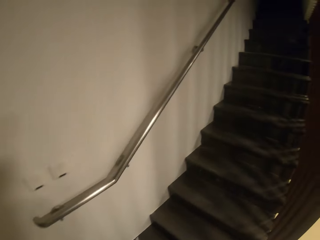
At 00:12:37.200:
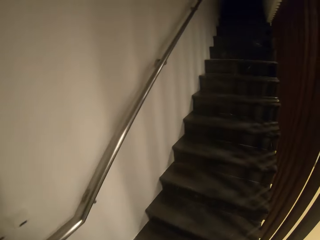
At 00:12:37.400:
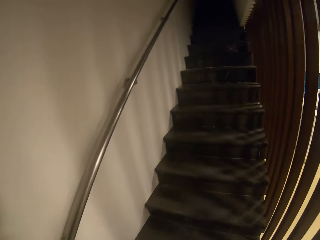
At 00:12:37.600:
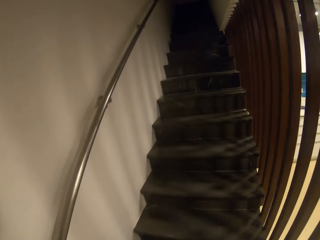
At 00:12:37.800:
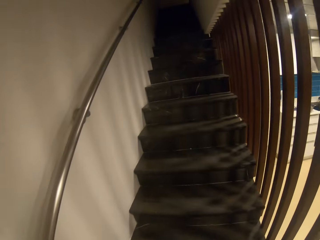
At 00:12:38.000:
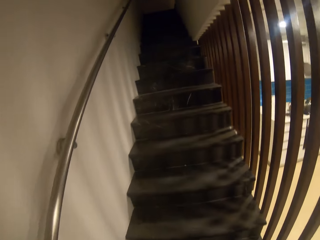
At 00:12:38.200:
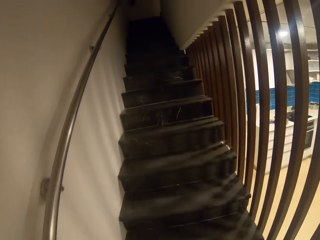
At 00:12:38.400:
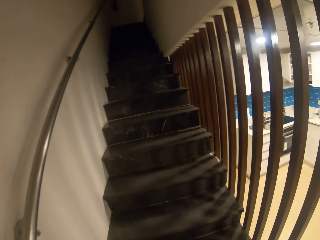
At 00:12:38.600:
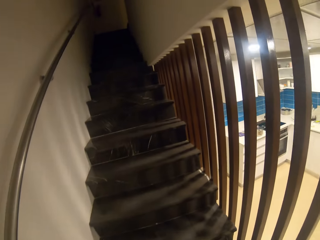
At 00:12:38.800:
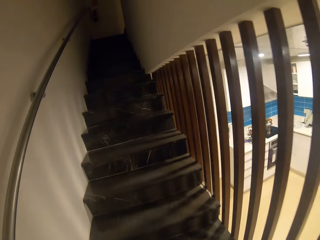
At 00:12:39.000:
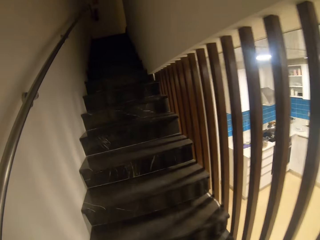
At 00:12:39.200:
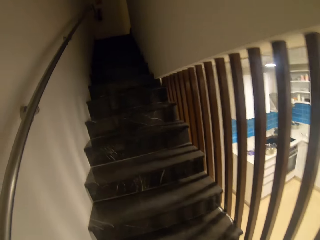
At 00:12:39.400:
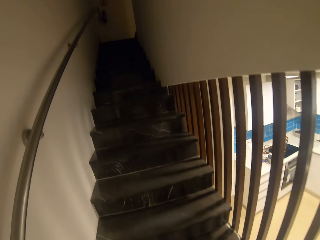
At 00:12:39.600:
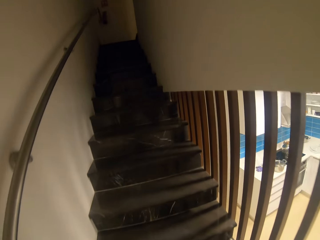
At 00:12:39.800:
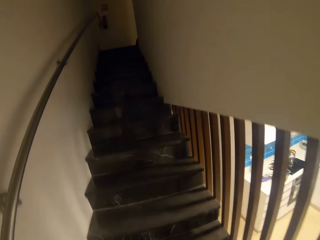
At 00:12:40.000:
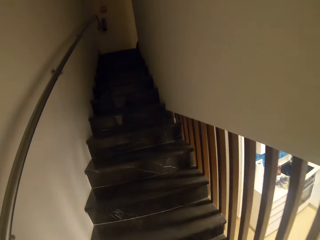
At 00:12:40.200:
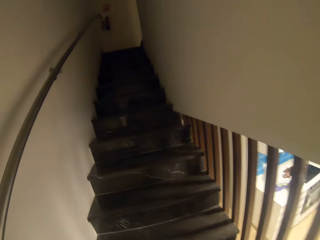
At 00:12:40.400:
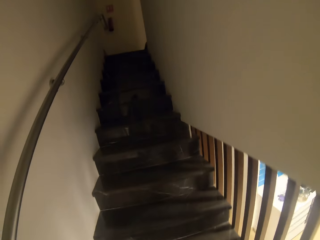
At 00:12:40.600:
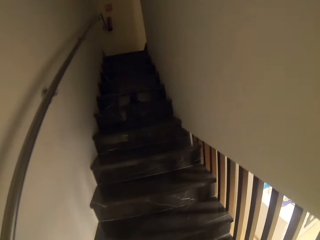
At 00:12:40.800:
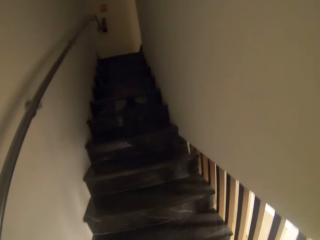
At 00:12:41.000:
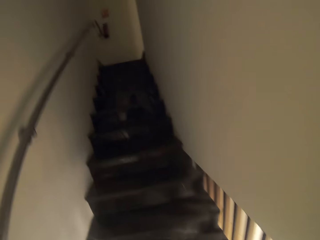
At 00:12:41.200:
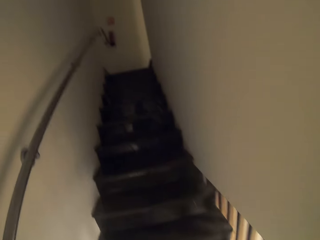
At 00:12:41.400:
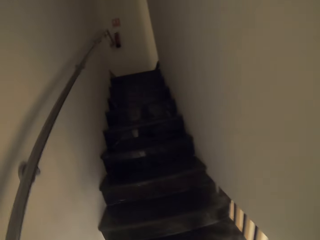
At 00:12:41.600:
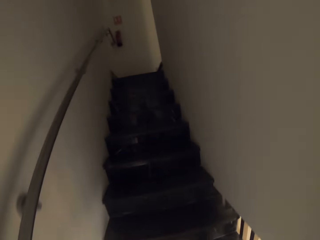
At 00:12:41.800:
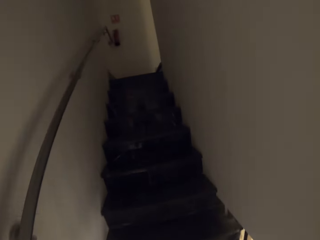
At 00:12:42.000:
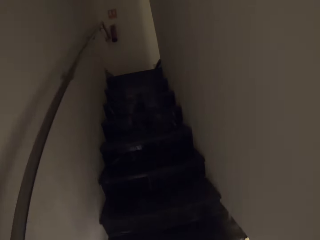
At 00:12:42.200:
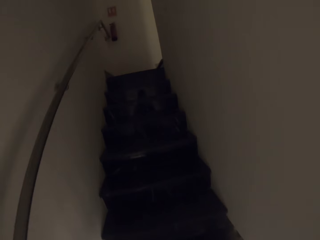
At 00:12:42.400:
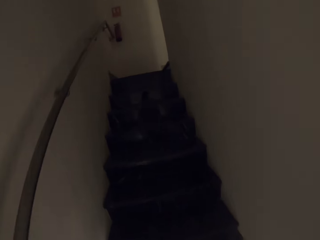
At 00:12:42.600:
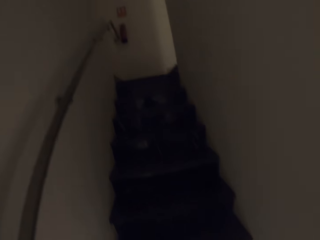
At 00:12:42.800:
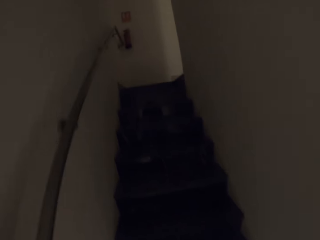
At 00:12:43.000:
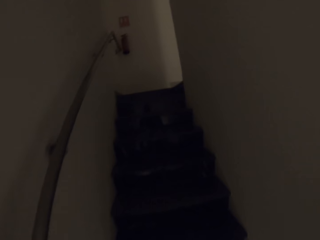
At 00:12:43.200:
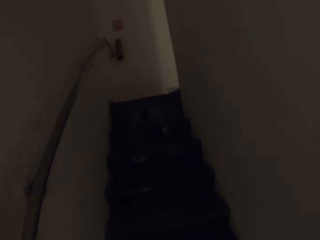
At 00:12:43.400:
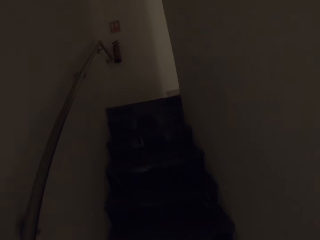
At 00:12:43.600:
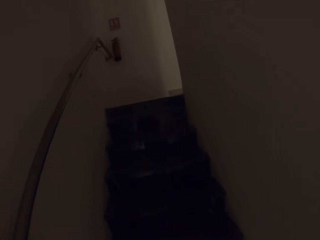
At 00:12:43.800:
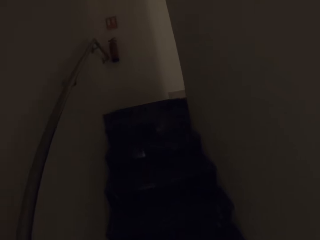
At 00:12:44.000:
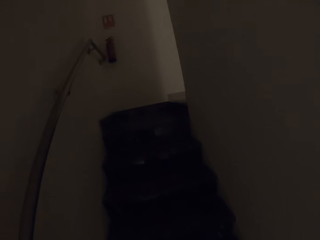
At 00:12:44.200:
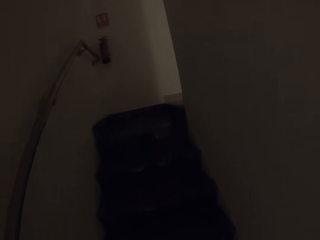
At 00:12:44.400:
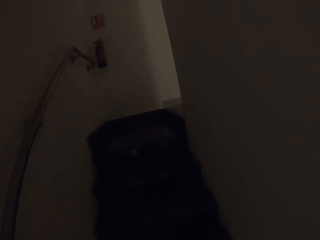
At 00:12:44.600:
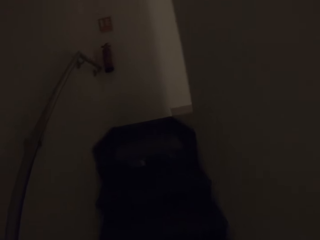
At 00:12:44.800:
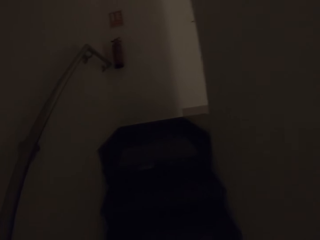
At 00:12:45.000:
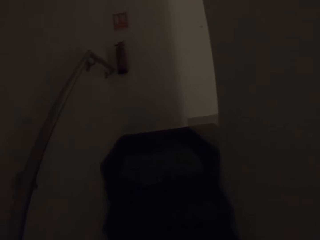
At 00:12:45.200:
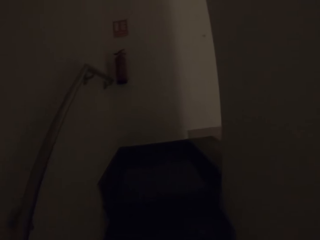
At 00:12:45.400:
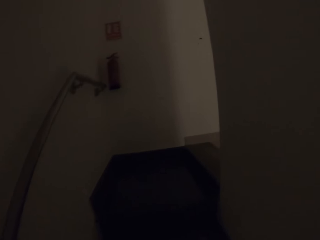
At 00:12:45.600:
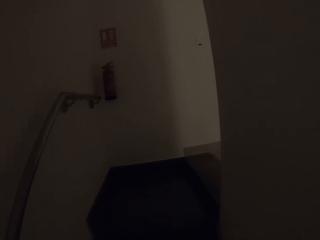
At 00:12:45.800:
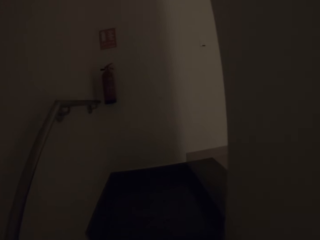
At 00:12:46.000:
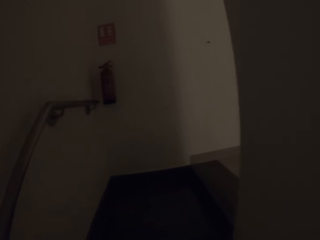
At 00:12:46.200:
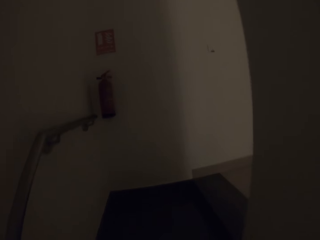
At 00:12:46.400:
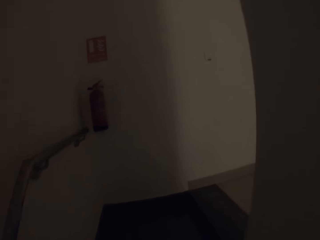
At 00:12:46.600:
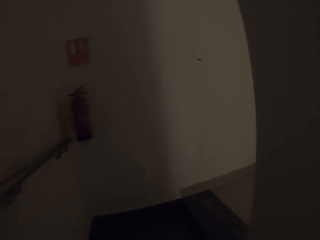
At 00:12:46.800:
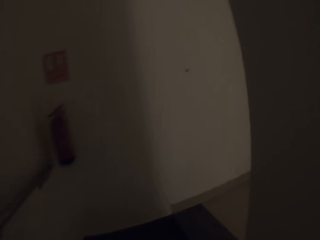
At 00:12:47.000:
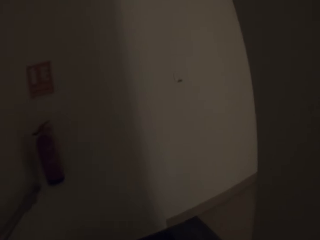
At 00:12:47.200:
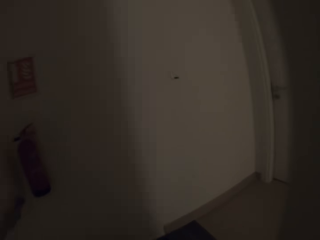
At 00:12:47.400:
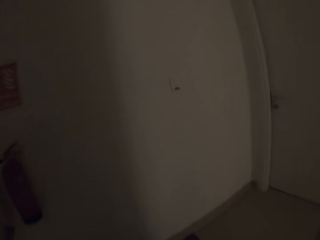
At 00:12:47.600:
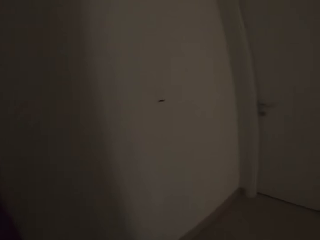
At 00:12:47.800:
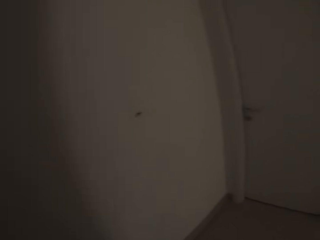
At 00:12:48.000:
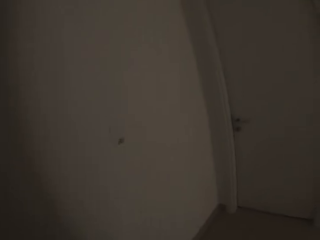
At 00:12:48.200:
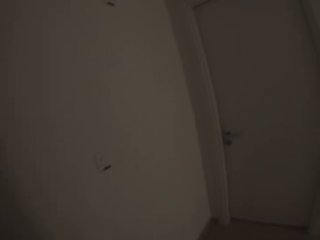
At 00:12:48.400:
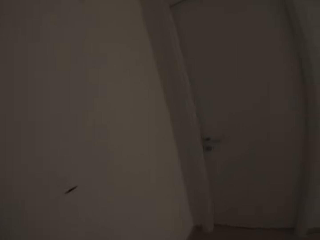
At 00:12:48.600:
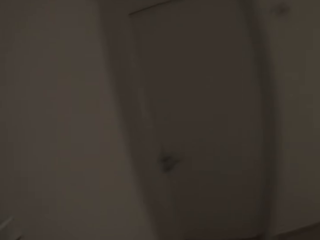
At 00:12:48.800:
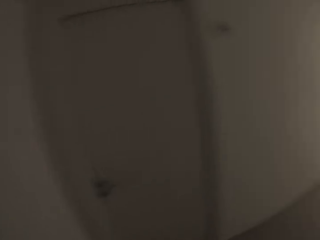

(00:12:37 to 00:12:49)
The camera wearer walks up the stairs.

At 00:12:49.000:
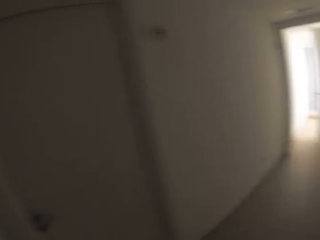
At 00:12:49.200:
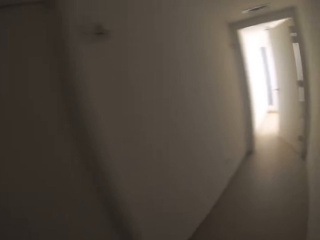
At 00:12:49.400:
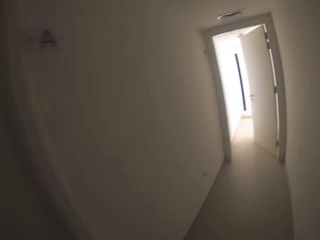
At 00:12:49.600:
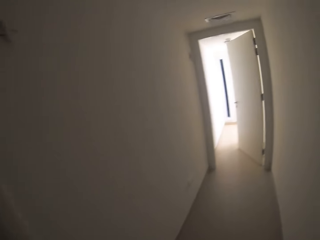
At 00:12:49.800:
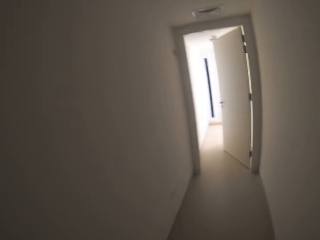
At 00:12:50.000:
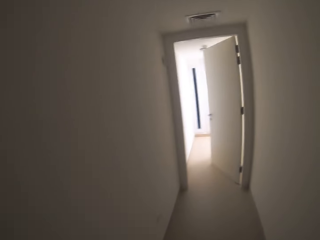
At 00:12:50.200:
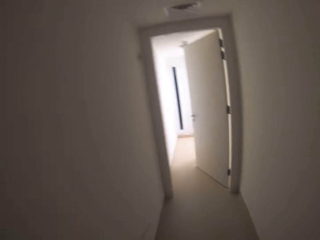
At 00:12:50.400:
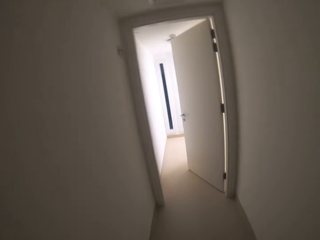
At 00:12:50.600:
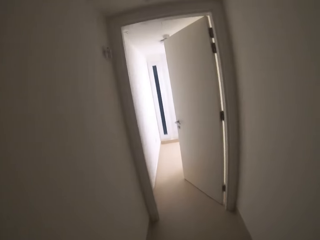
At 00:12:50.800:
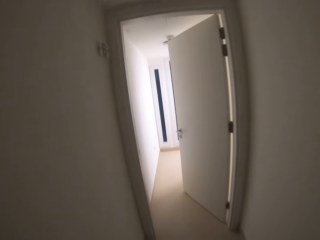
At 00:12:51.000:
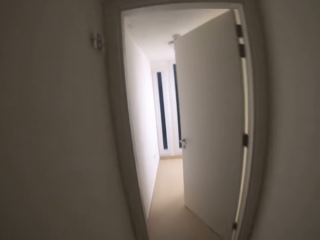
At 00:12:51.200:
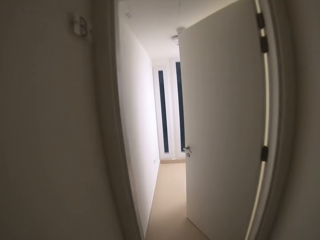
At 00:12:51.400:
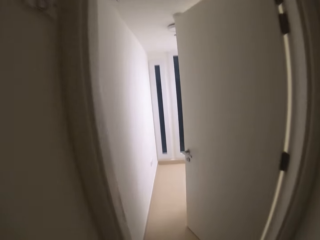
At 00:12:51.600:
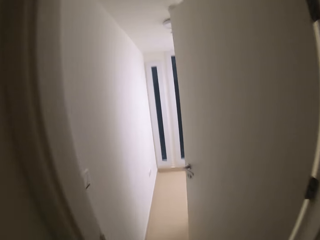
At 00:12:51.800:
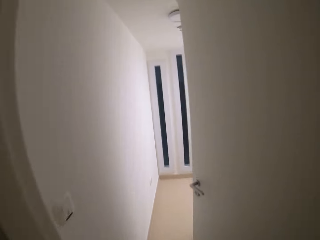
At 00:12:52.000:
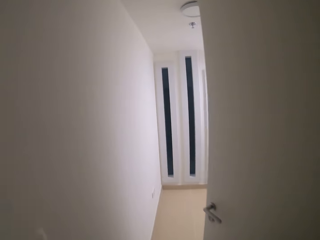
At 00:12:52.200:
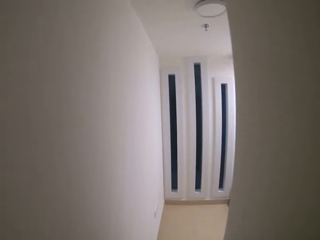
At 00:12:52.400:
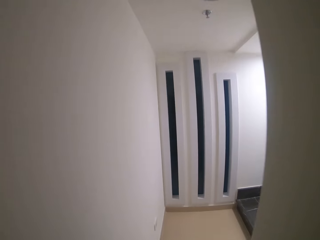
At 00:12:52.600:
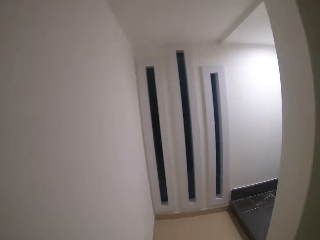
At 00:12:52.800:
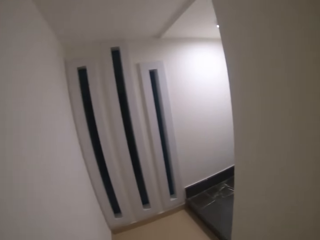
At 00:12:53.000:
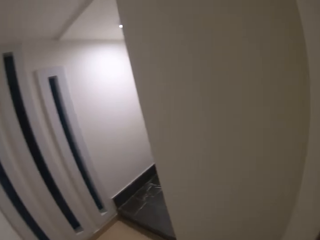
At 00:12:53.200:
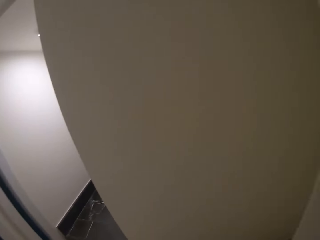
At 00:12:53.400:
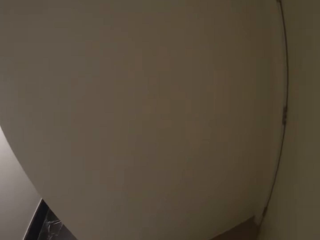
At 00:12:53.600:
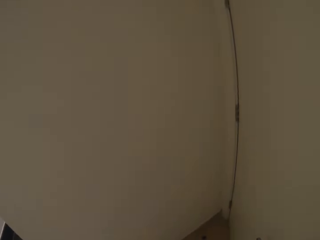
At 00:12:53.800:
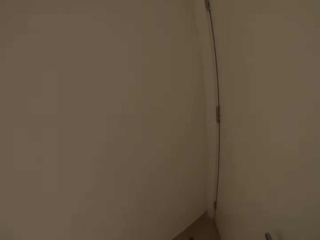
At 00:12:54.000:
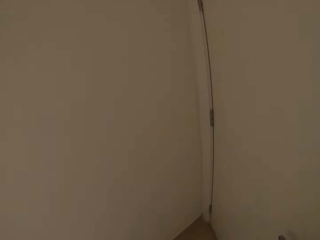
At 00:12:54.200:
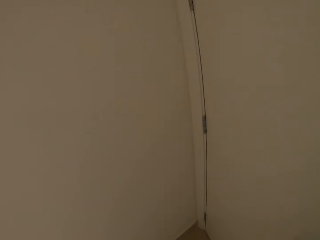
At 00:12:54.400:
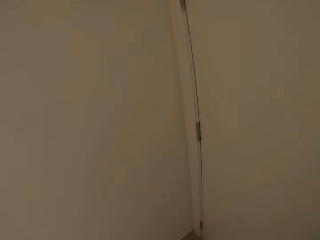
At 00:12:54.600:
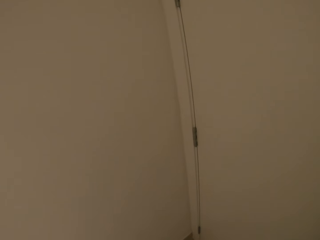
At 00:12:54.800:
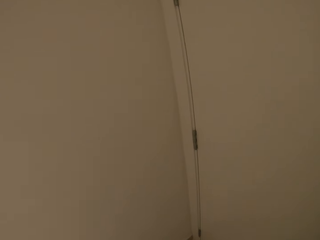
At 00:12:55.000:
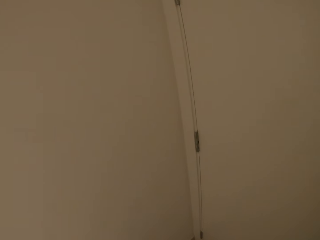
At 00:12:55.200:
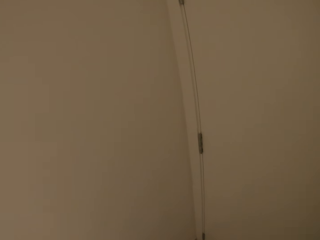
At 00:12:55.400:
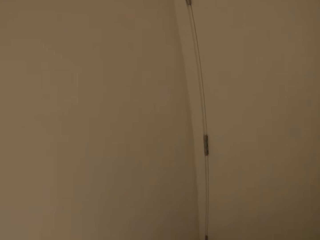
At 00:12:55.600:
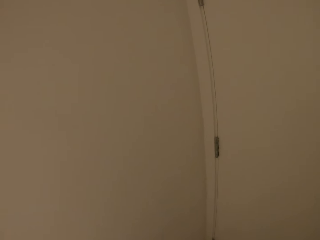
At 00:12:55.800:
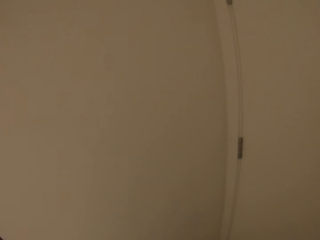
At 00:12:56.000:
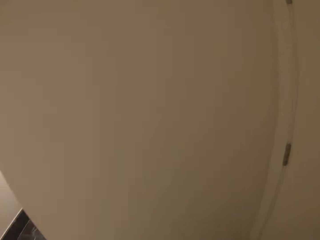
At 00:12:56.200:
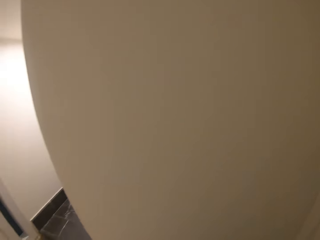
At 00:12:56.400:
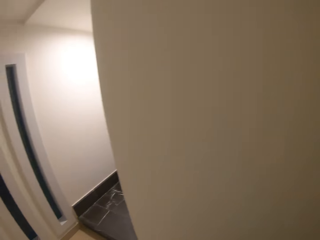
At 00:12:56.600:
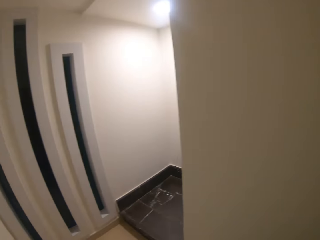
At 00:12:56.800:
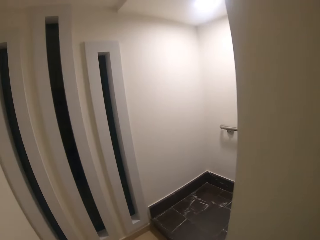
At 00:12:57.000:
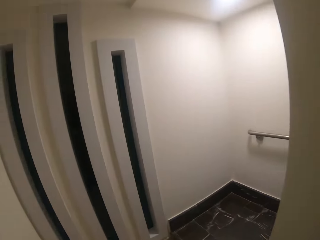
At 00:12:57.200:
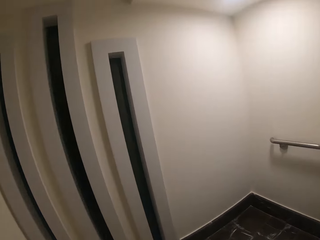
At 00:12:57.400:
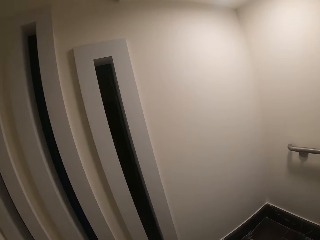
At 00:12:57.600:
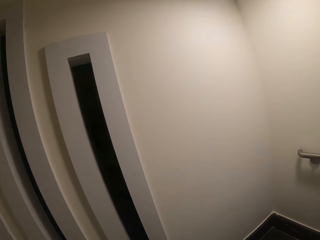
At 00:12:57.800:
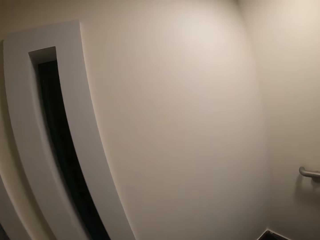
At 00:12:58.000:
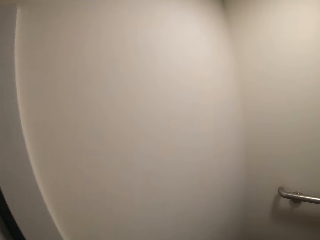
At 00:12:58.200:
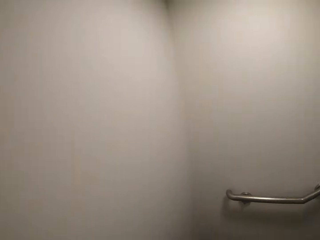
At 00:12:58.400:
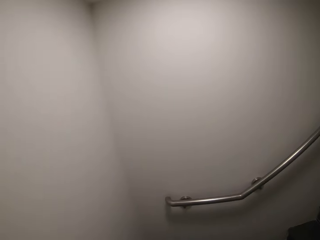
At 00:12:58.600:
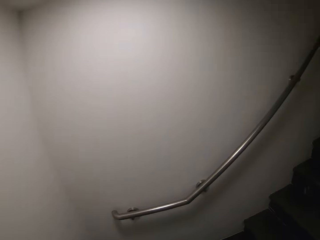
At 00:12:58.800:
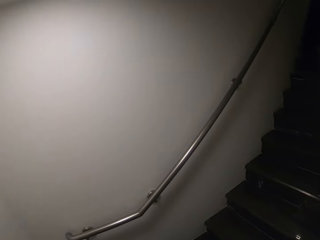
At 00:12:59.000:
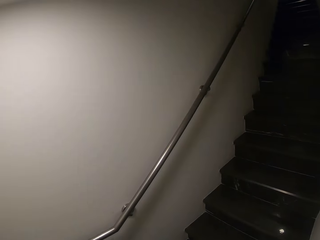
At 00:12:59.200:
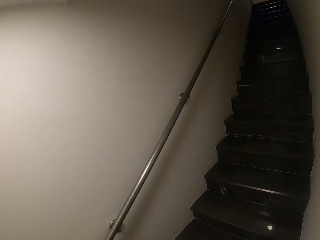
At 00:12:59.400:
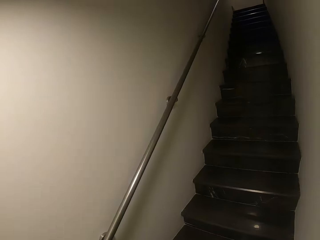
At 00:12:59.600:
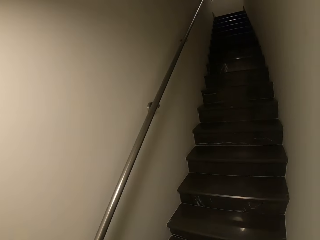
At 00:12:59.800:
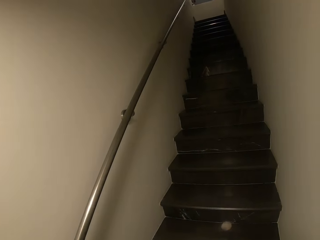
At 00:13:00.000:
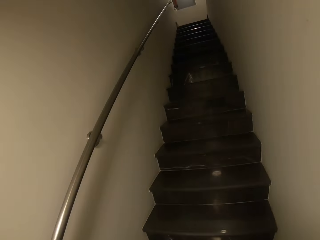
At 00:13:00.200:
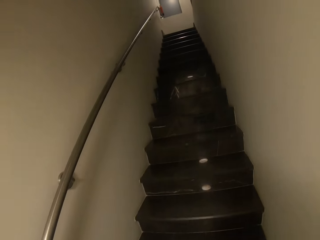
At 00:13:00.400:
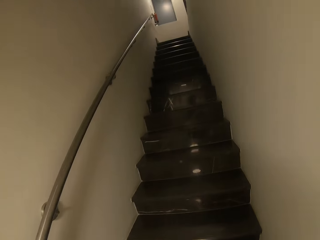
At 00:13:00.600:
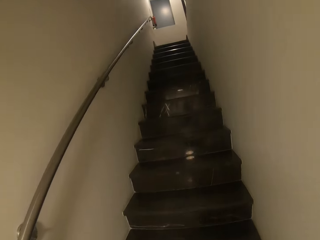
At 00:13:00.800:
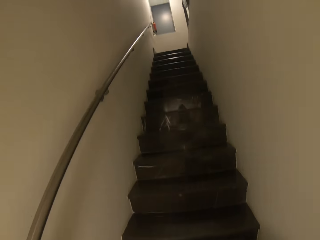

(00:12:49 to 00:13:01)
The camera wearer closes the door.
